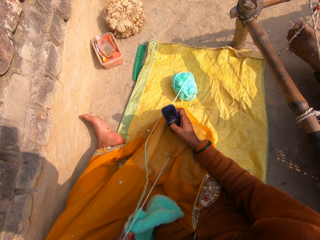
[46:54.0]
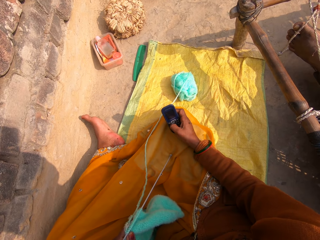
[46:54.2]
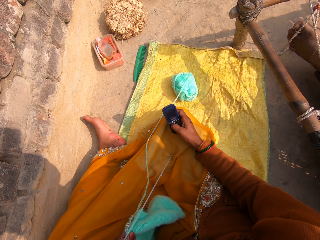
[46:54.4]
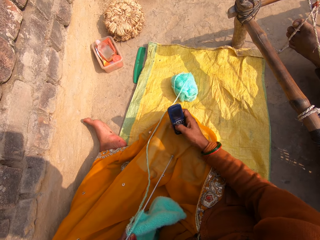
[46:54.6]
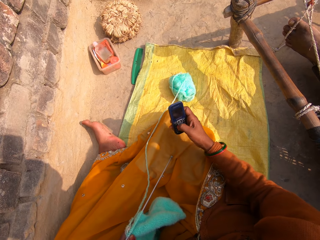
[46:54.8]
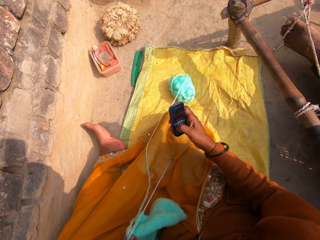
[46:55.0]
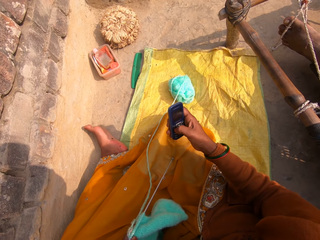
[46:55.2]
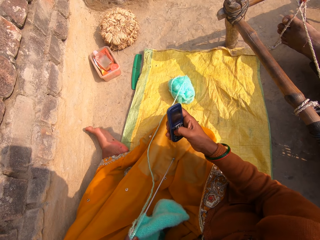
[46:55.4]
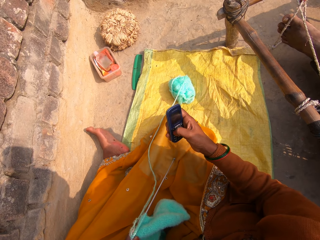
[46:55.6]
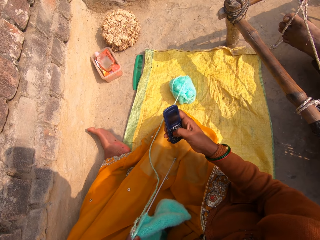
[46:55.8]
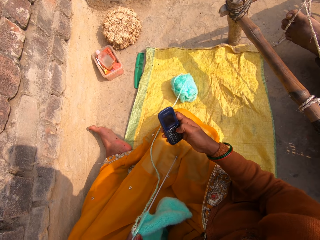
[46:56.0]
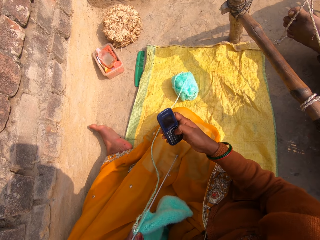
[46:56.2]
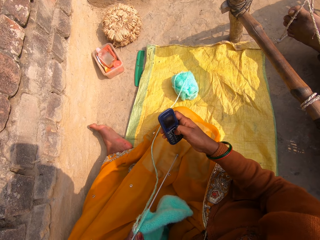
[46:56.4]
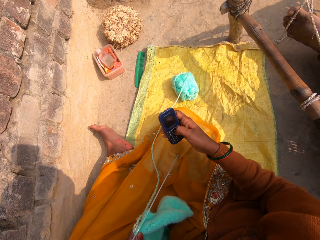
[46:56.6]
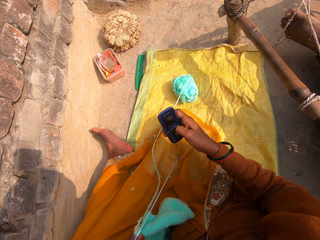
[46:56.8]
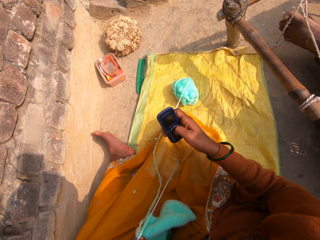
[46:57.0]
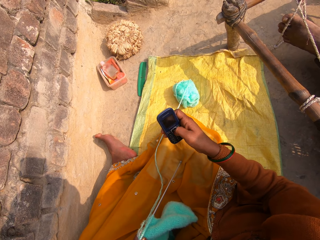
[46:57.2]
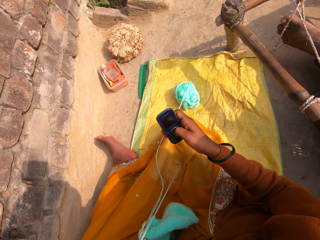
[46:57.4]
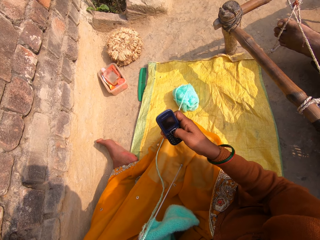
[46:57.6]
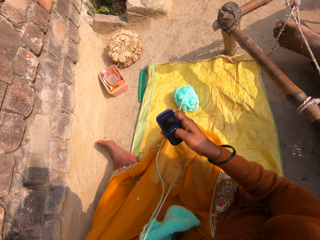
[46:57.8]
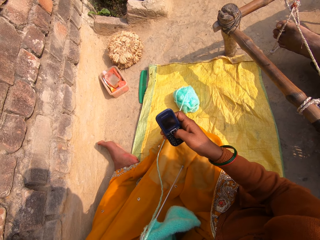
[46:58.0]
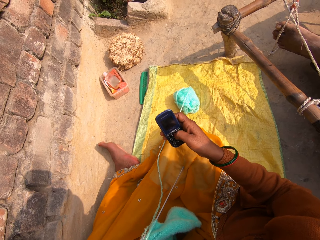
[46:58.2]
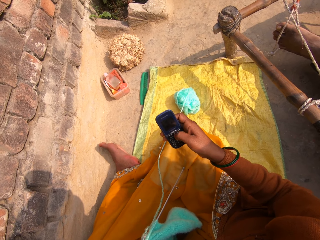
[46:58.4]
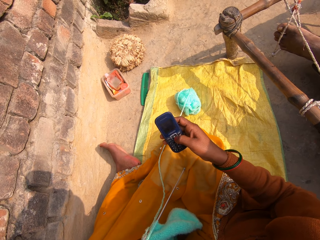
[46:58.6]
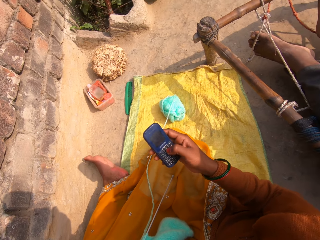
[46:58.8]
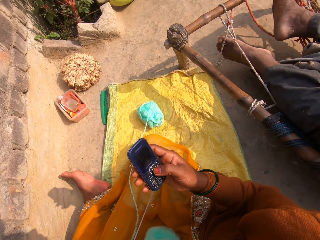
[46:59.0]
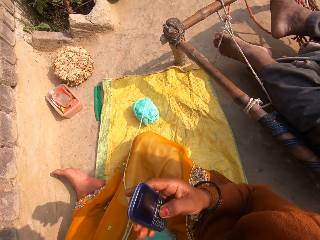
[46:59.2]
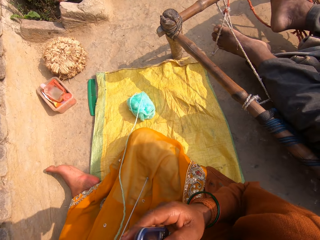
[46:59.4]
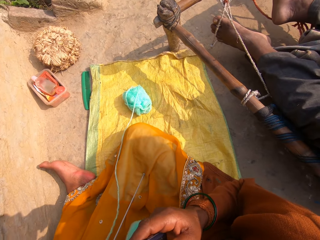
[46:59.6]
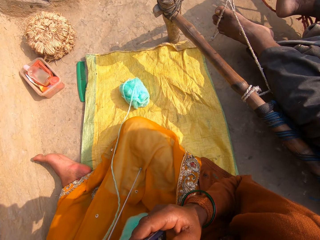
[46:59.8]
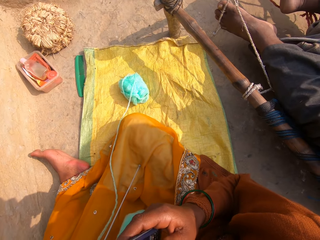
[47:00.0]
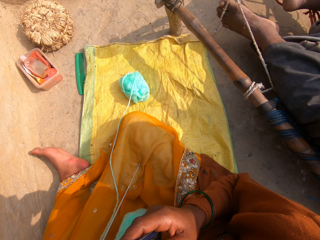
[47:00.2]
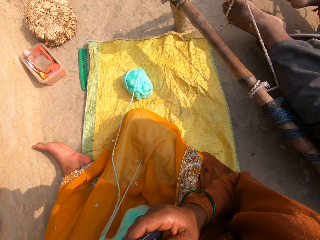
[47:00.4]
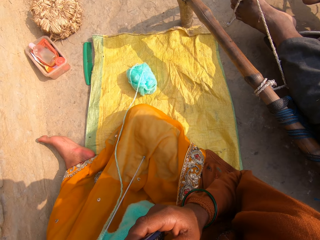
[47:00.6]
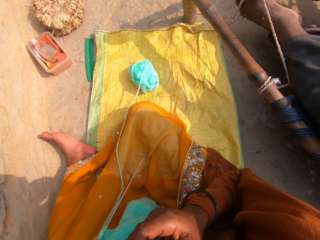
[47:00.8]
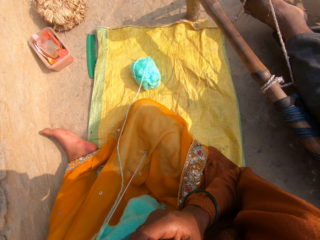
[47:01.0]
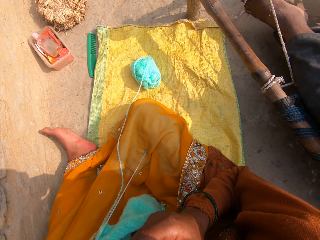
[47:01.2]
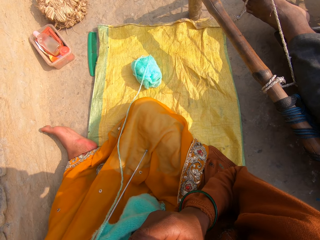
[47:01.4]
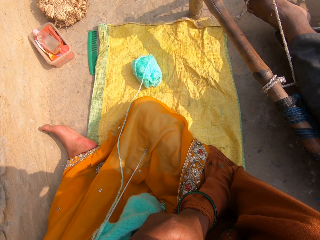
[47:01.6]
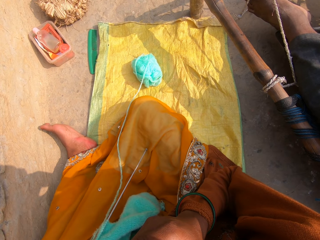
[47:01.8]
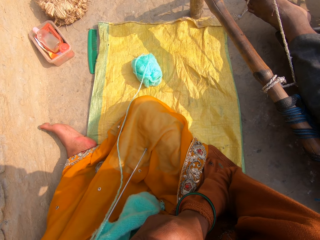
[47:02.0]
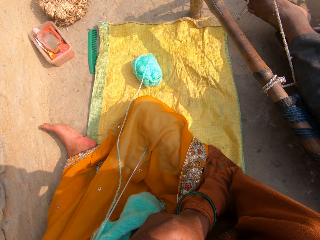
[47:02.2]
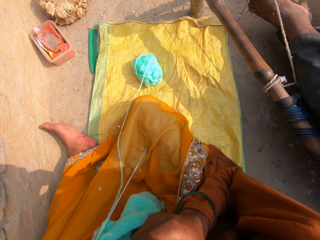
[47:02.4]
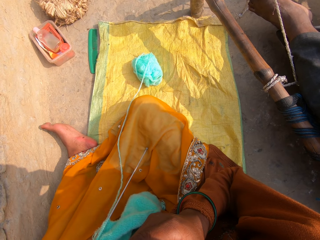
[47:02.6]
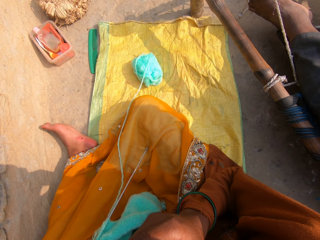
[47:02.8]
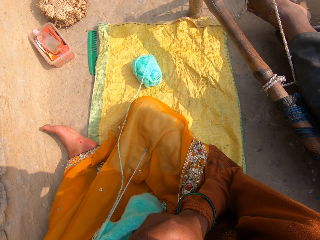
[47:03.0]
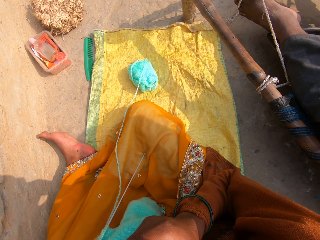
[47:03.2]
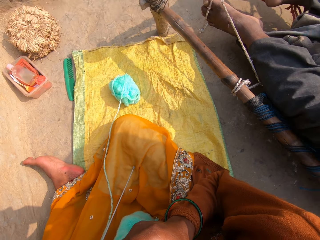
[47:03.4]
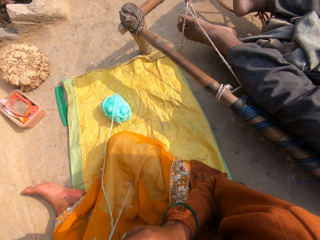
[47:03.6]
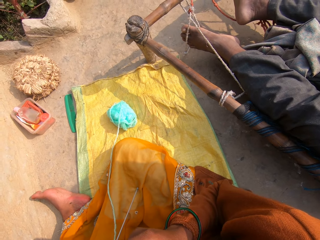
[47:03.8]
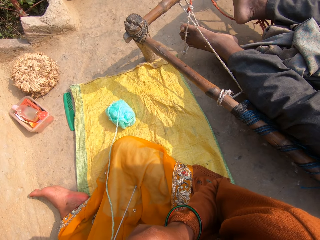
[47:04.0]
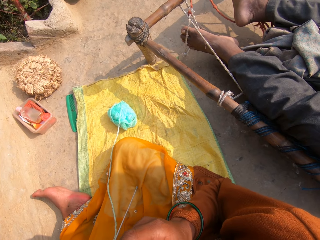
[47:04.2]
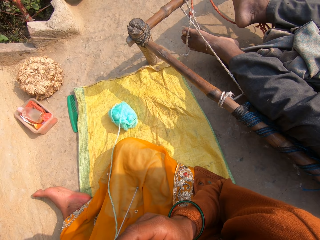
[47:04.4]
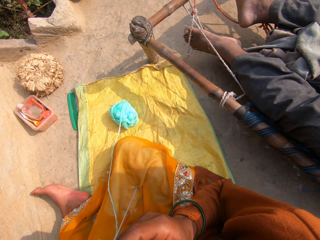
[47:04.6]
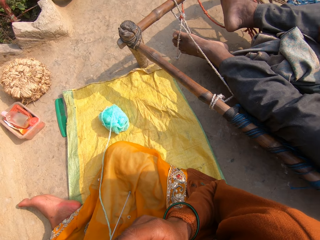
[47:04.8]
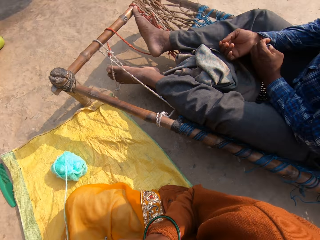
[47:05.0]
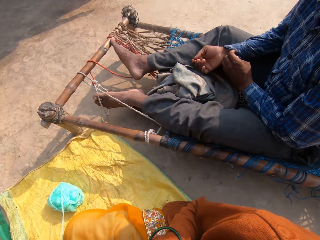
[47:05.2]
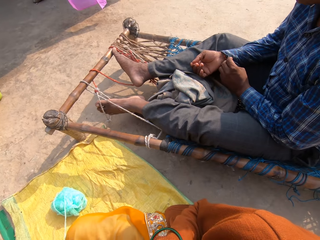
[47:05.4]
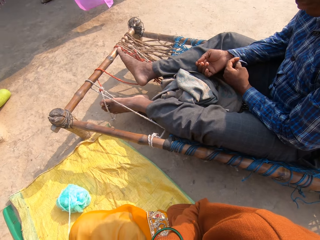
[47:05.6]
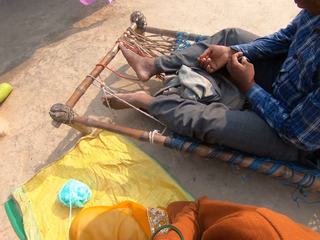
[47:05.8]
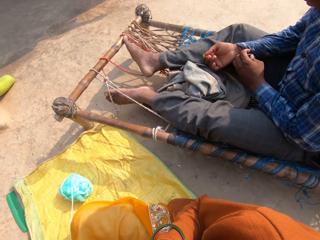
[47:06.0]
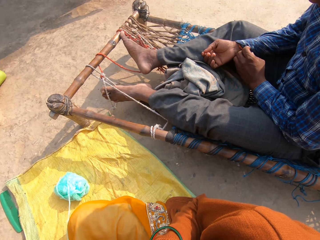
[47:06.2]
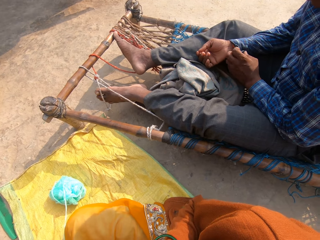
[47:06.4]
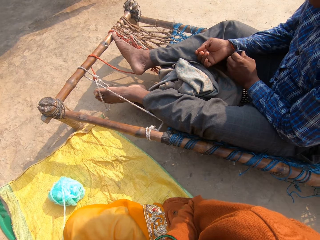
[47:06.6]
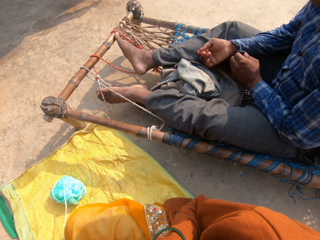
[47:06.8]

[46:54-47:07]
The camera wearer touches several buttons on the phone with her right thumb. She speaks to the phone. She puts the phone in her ear.

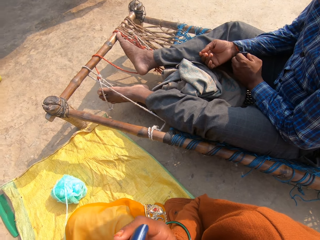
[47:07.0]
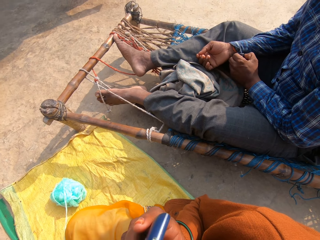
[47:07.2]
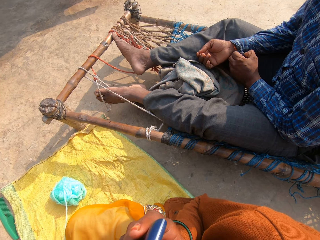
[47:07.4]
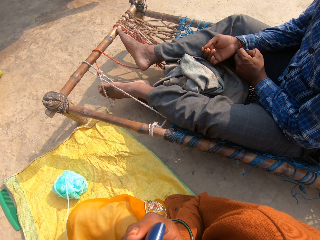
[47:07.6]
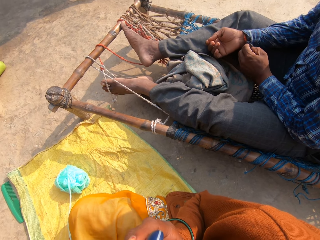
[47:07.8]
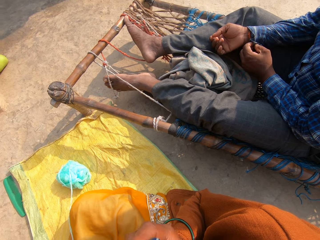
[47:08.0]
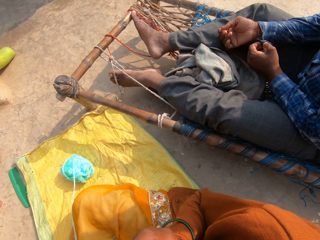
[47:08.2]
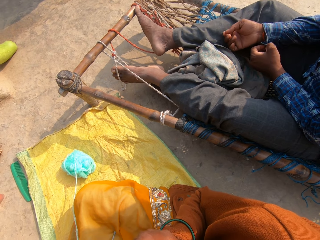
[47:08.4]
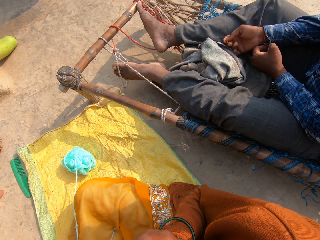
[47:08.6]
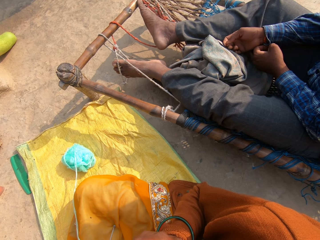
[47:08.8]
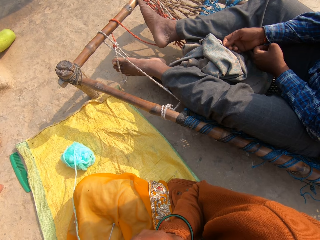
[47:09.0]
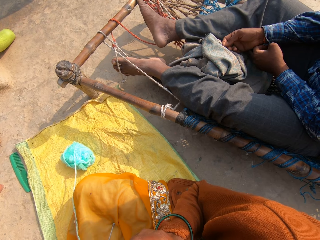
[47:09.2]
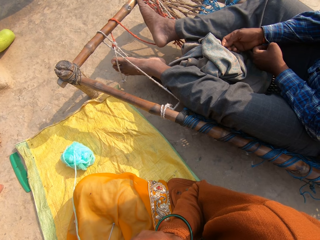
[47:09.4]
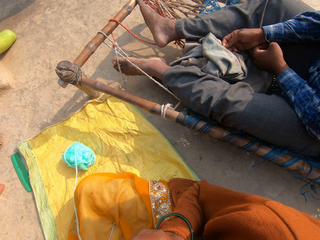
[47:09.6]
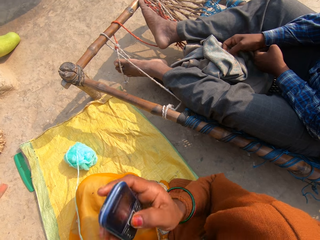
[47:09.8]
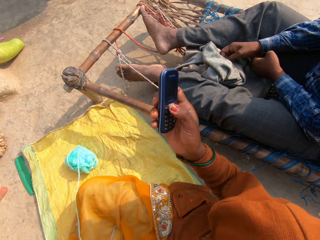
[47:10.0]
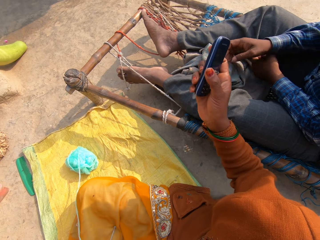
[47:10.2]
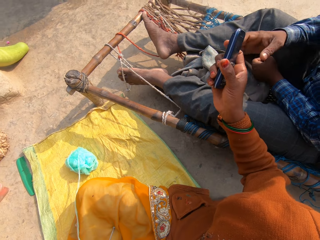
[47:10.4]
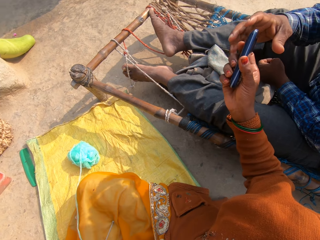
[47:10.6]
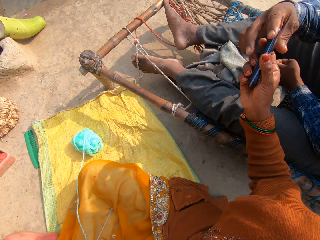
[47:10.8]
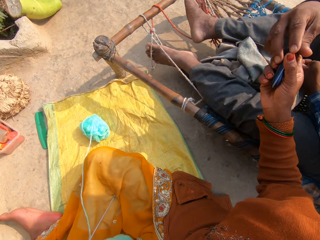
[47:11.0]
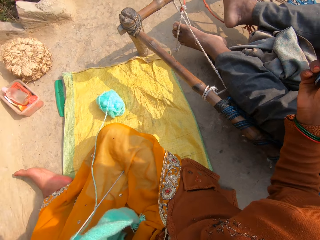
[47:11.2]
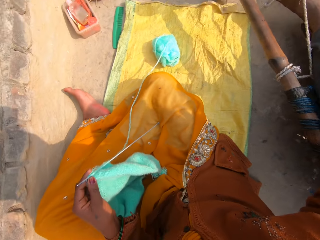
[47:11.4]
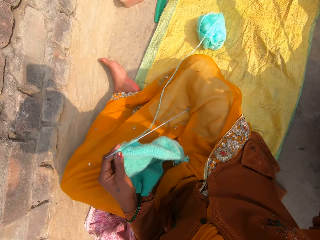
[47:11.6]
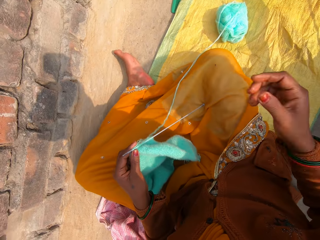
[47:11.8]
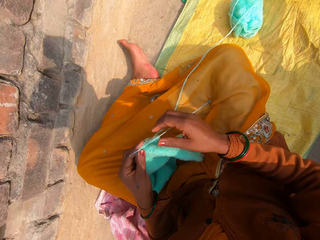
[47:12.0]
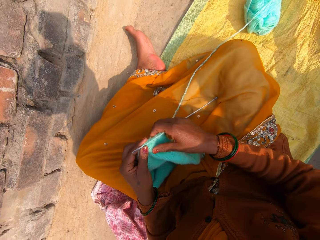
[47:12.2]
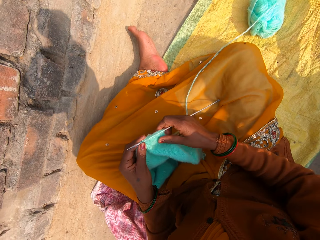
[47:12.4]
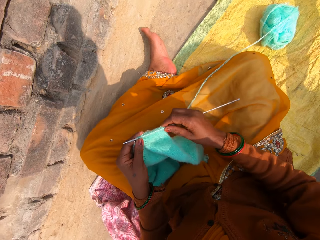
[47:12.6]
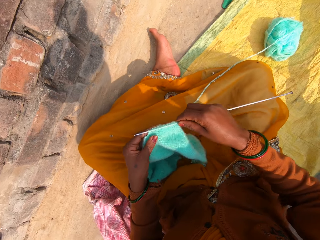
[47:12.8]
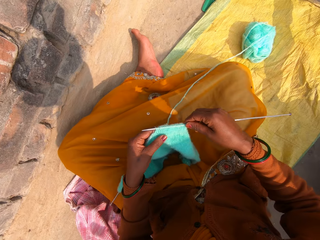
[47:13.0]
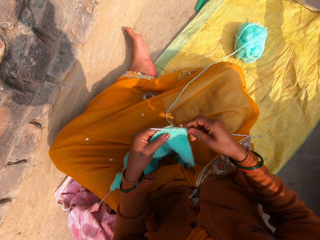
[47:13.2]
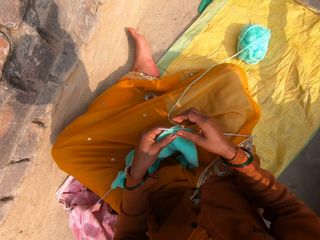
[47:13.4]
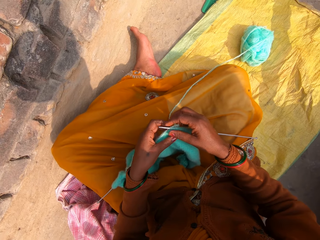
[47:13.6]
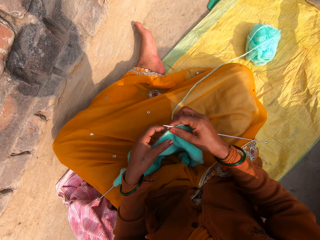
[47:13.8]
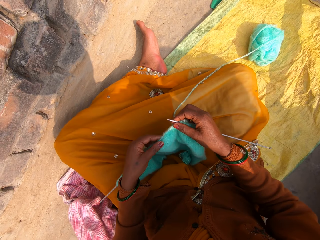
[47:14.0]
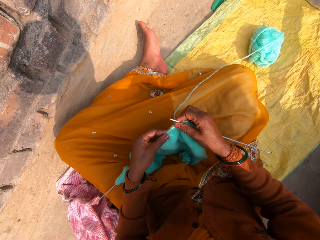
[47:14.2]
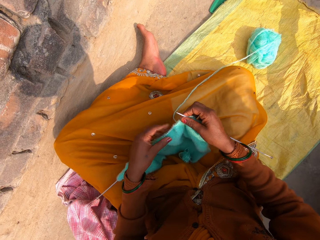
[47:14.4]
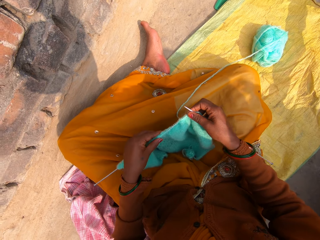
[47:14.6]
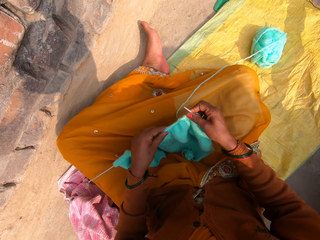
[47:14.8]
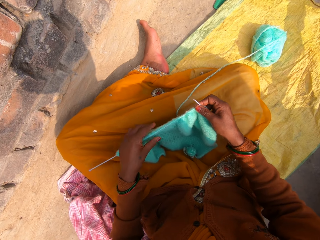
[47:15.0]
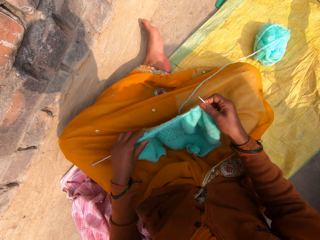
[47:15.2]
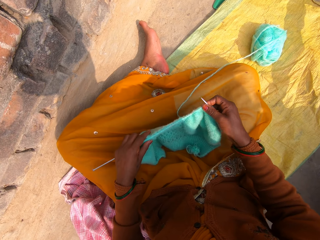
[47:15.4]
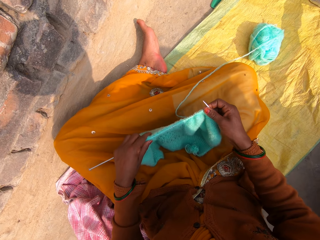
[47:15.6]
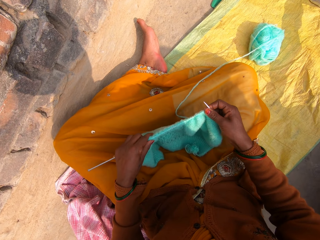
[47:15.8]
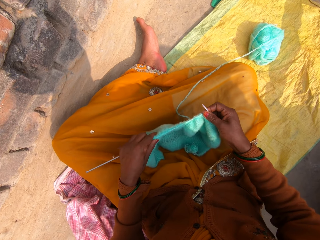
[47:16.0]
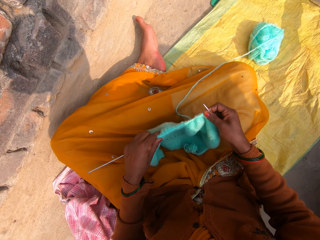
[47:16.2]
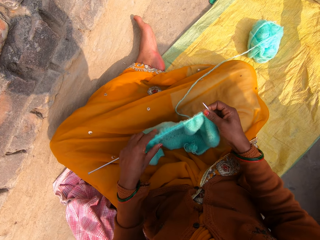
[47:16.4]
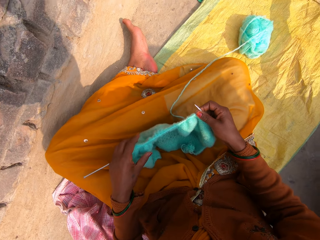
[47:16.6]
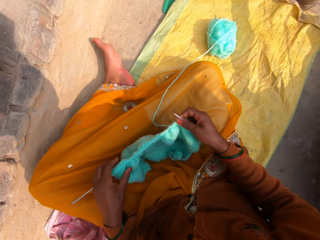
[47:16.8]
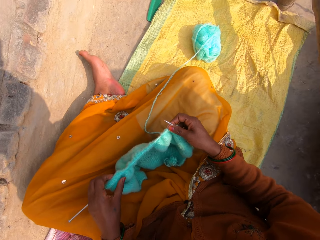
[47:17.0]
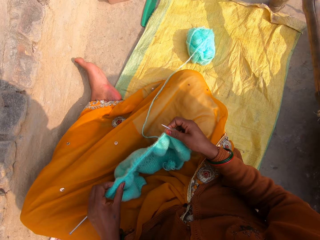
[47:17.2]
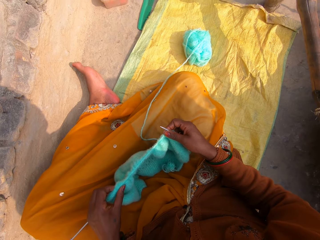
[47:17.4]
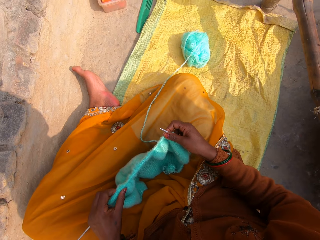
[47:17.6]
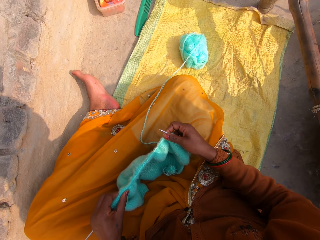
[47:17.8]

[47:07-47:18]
The camera wearer passes the phone to a man with her right hand. She adjusts the position of the knitted wool and knitting pins on her lap. She adjusts the knitted wool on the knitting pin with her left hand. She pauses for a while.
